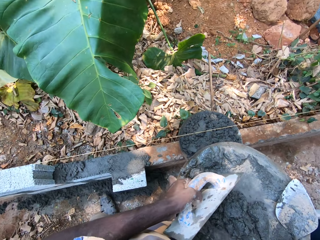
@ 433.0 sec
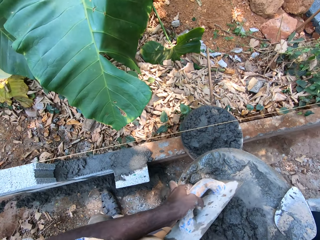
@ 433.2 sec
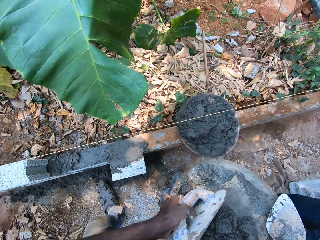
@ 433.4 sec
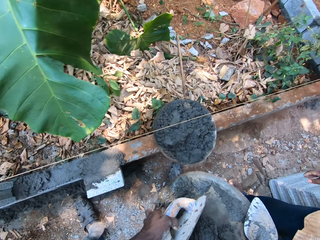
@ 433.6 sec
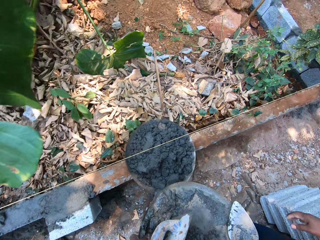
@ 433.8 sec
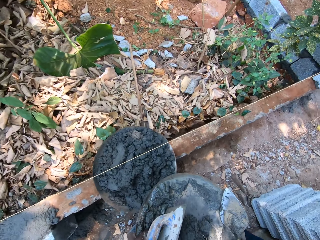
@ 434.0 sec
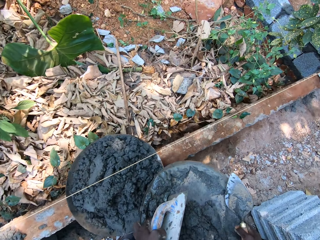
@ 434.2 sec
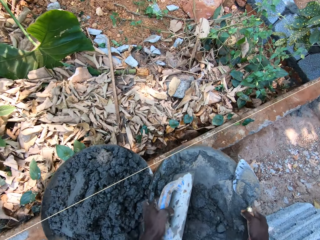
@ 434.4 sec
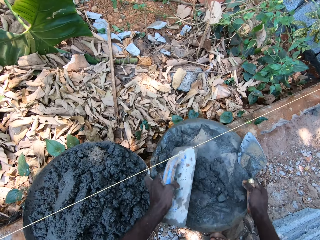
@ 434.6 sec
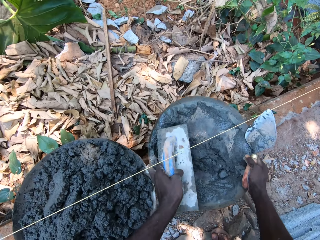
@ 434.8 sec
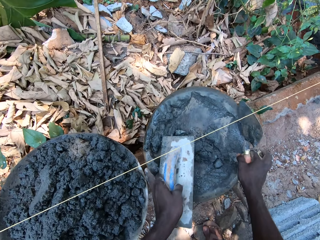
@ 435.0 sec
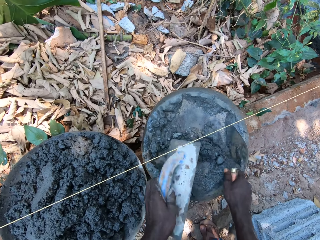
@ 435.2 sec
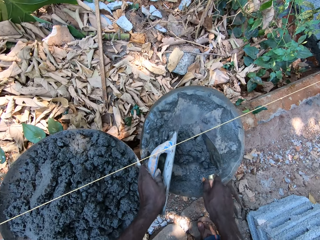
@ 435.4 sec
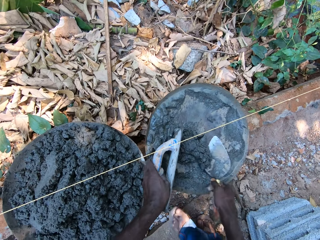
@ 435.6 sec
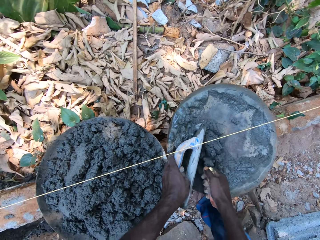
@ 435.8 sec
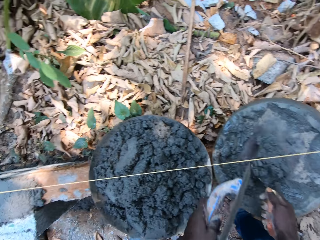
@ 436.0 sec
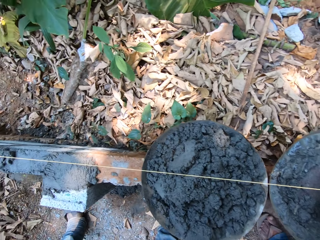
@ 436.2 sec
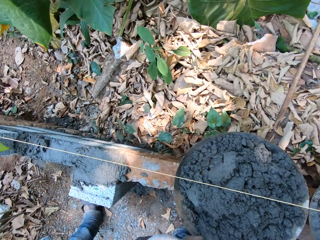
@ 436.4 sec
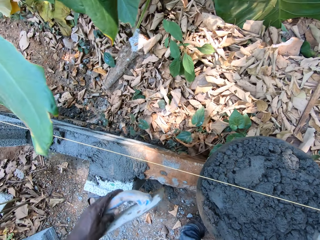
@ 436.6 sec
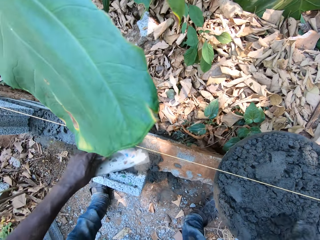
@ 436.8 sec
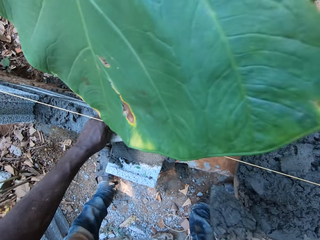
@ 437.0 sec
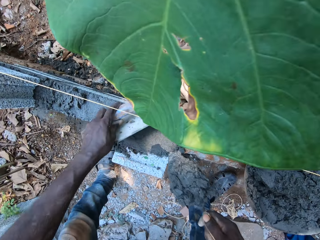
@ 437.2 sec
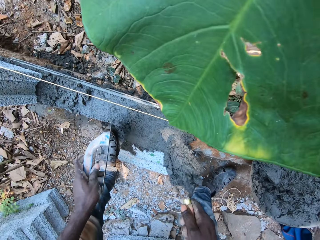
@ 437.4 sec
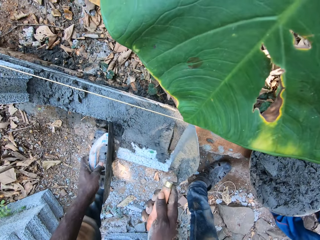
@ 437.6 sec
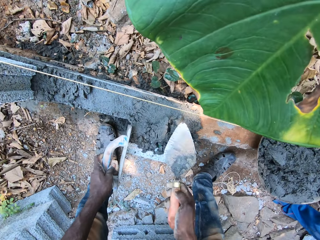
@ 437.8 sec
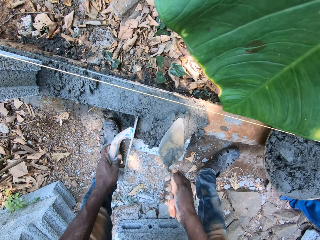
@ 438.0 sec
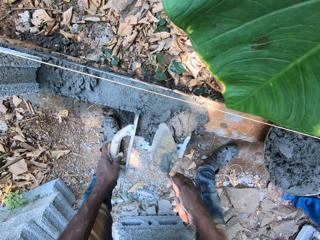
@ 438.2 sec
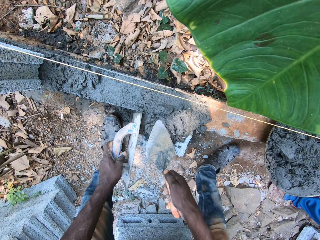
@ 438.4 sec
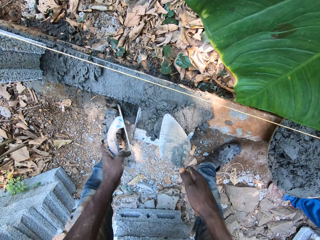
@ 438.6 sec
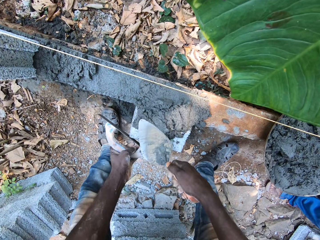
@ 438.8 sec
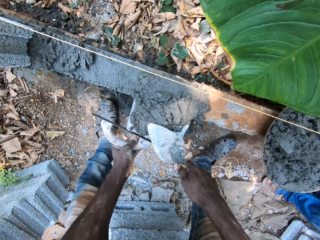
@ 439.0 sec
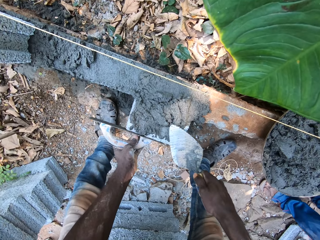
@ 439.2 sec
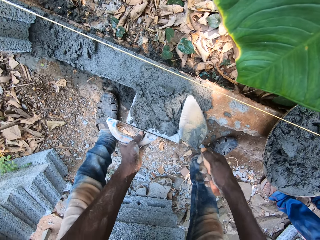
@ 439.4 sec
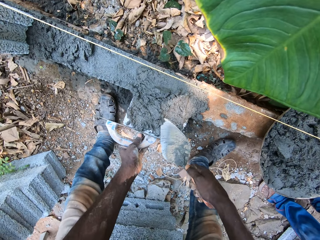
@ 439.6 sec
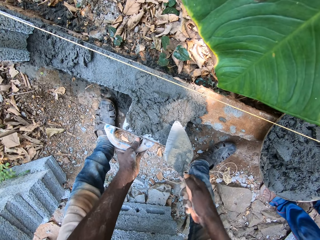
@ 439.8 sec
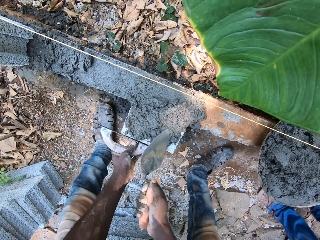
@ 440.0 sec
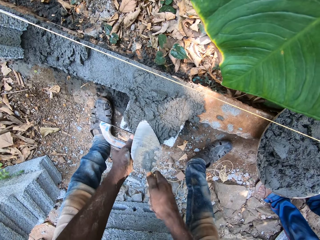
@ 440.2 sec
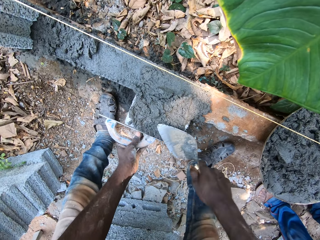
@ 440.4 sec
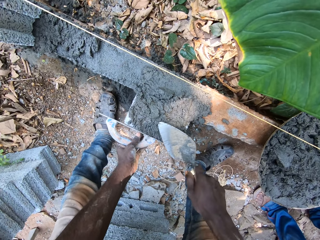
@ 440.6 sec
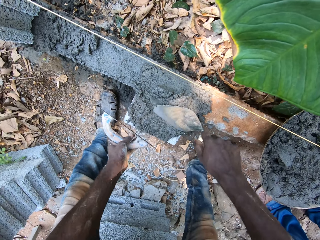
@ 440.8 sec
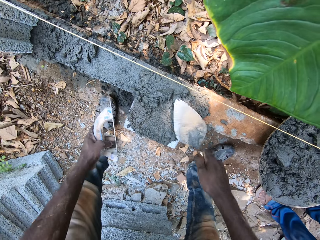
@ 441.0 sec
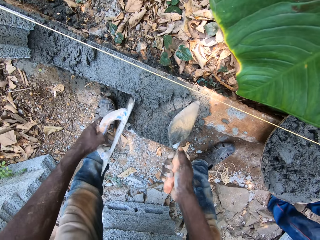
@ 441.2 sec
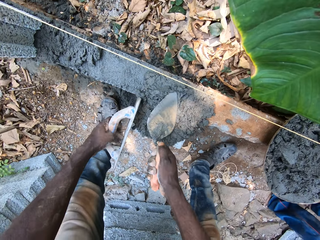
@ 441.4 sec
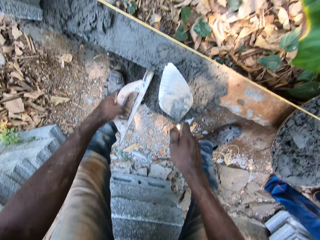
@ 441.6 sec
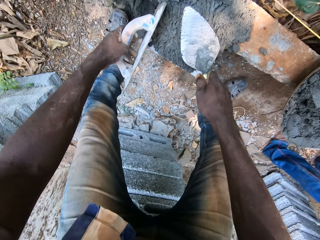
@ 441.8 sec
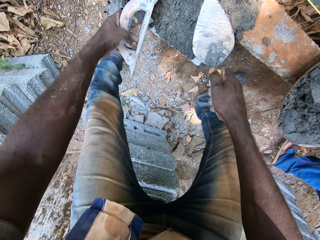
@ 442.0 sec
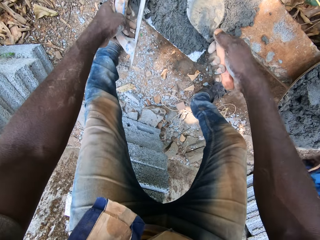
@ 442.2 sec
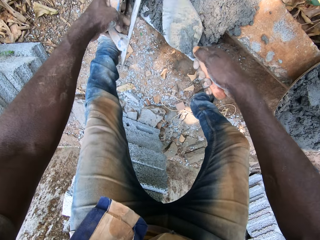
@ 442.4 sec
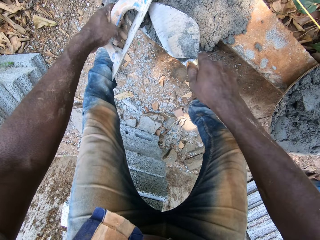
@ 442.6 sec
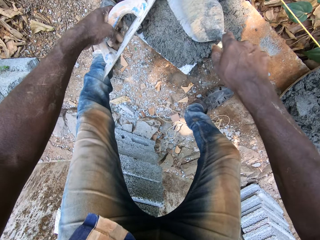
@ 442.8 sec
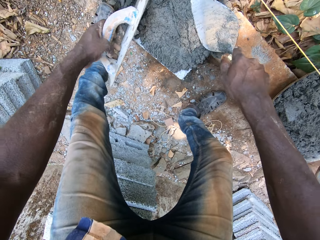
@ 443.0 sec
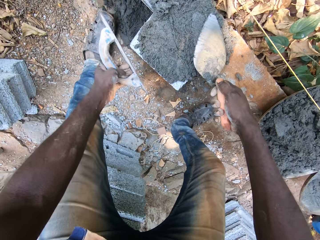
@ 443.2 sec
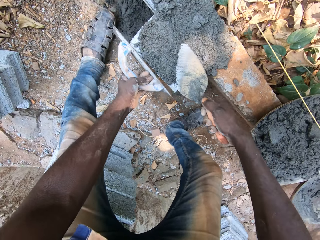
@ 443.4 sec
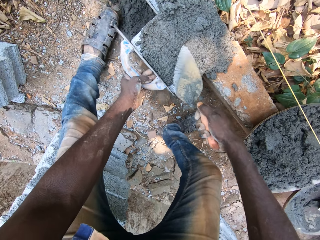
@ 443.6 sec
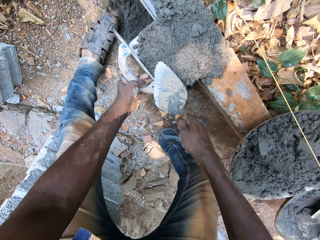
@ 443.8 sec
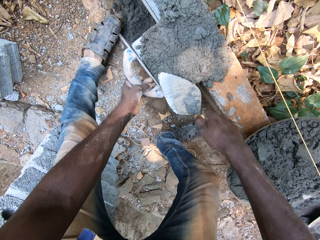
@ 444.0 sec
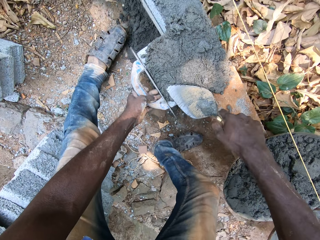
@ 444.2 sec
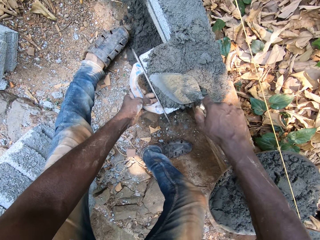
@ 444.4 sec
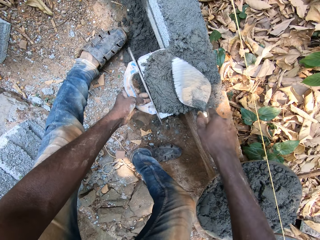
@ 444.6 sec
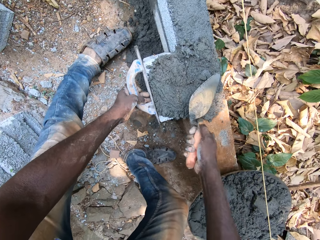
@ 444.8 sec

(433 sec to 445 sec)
The camera wearer puts a container of cement on the building structure. They scoop cement with a trowel. They smear the cement on the building structure. They converse with a person.

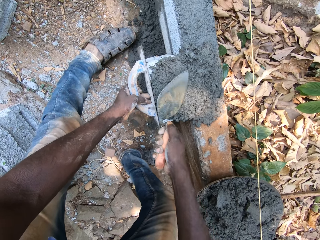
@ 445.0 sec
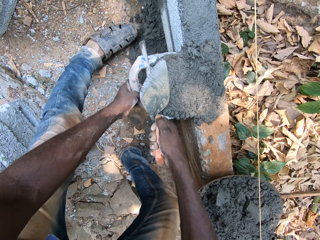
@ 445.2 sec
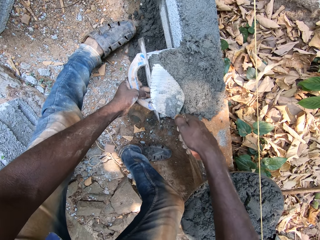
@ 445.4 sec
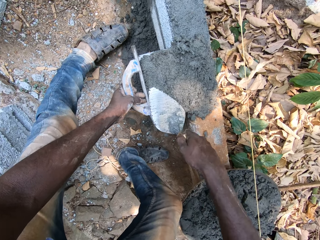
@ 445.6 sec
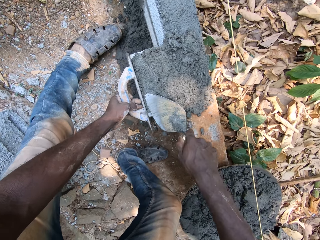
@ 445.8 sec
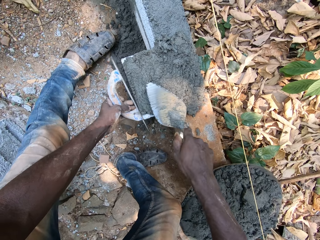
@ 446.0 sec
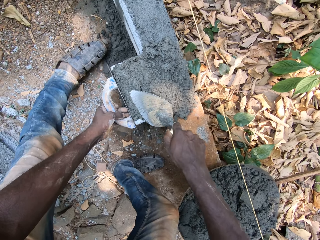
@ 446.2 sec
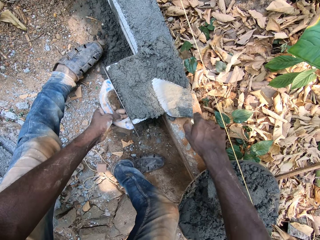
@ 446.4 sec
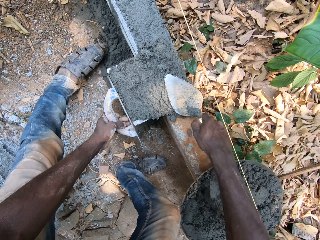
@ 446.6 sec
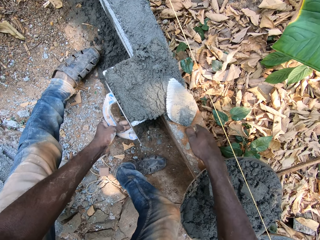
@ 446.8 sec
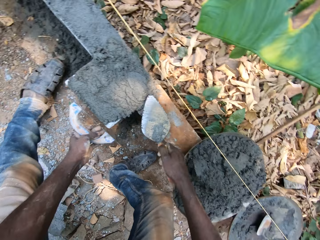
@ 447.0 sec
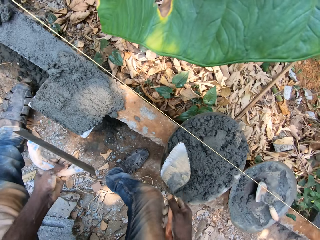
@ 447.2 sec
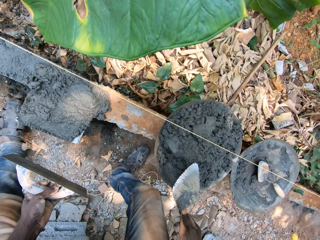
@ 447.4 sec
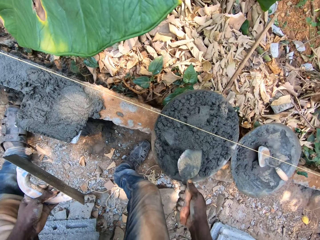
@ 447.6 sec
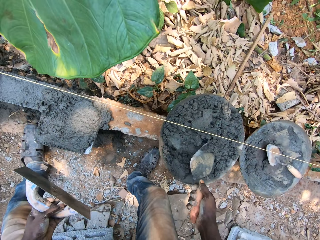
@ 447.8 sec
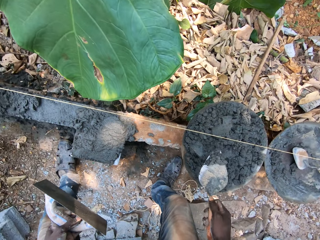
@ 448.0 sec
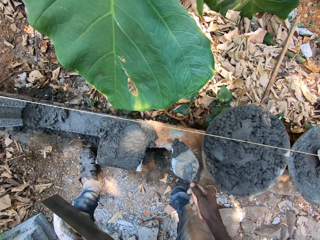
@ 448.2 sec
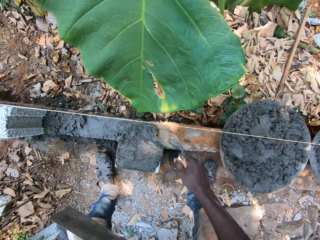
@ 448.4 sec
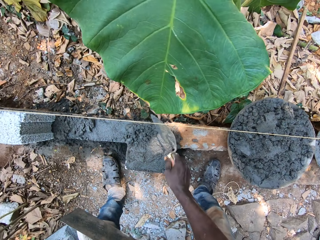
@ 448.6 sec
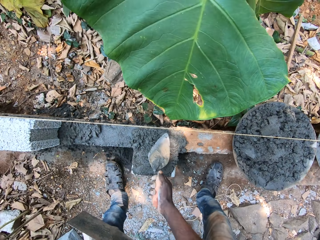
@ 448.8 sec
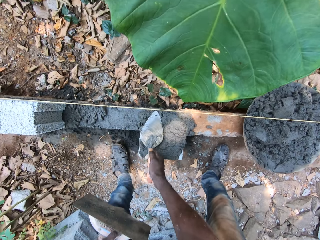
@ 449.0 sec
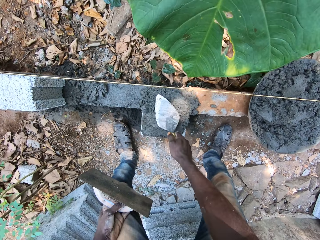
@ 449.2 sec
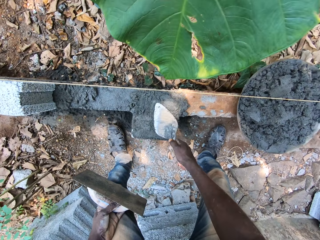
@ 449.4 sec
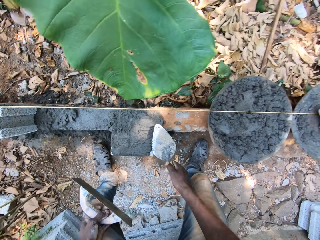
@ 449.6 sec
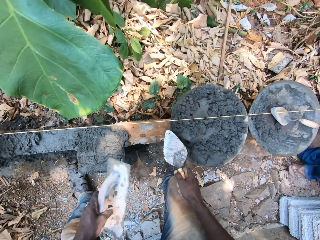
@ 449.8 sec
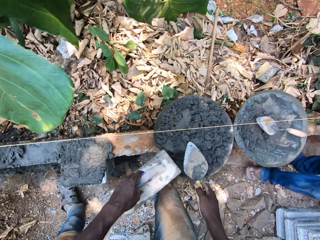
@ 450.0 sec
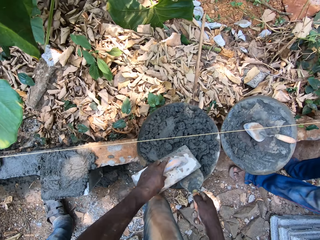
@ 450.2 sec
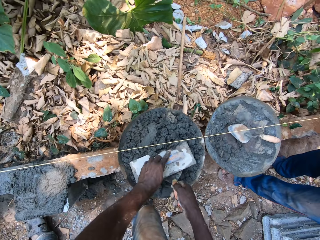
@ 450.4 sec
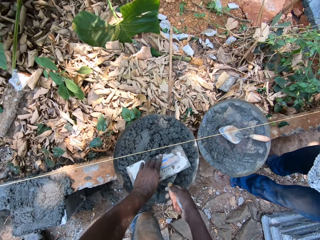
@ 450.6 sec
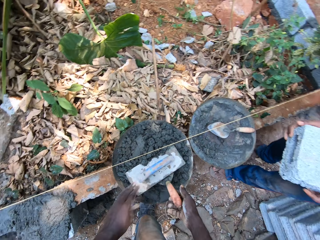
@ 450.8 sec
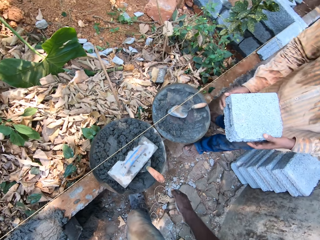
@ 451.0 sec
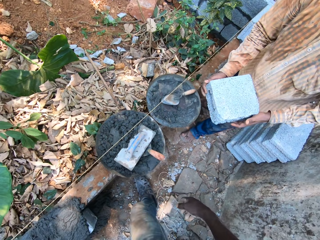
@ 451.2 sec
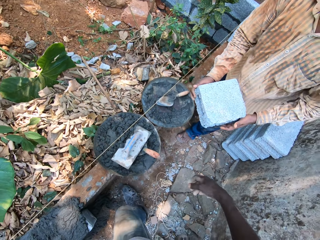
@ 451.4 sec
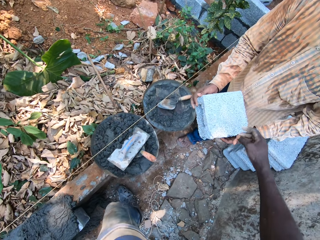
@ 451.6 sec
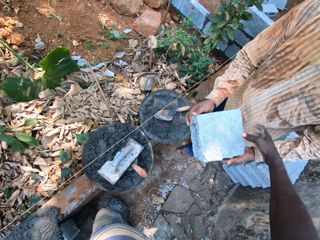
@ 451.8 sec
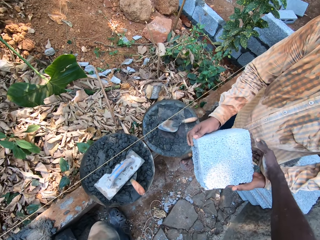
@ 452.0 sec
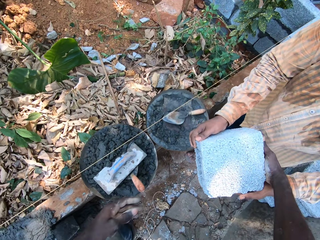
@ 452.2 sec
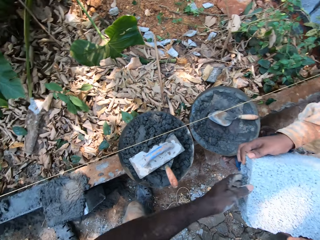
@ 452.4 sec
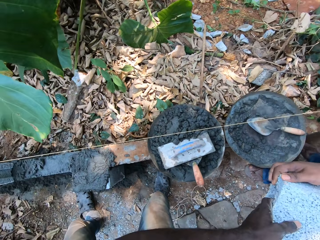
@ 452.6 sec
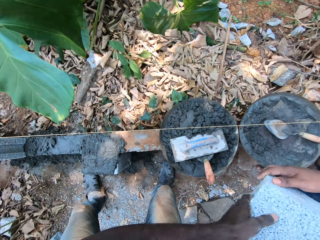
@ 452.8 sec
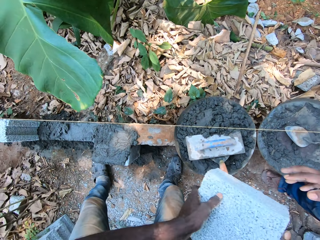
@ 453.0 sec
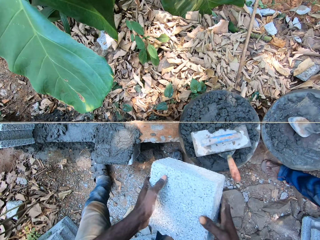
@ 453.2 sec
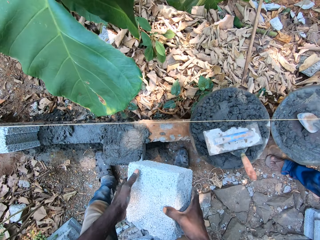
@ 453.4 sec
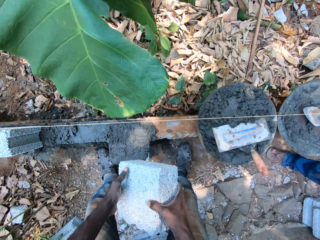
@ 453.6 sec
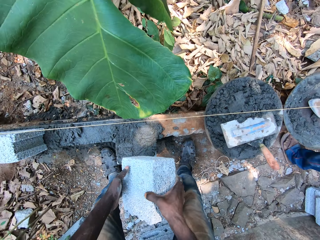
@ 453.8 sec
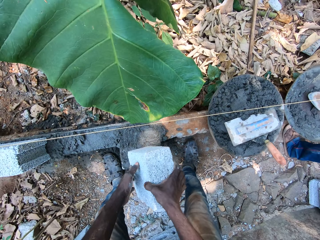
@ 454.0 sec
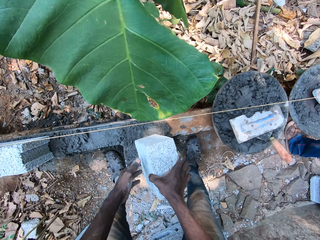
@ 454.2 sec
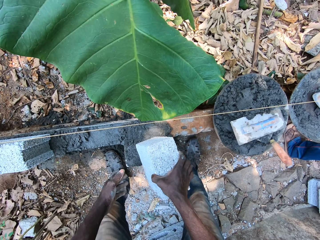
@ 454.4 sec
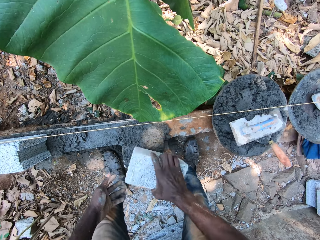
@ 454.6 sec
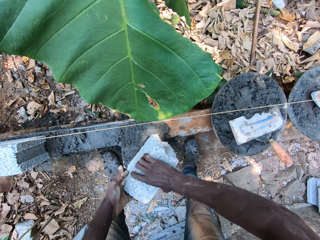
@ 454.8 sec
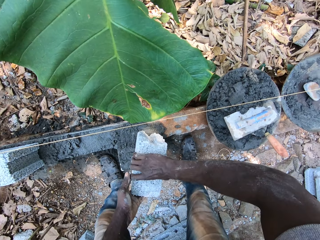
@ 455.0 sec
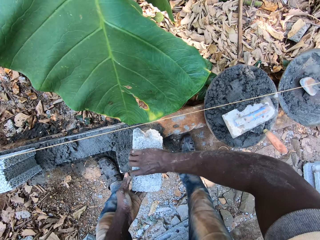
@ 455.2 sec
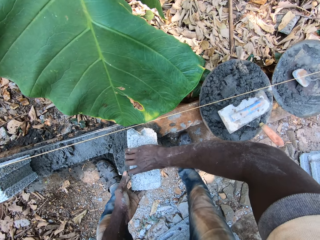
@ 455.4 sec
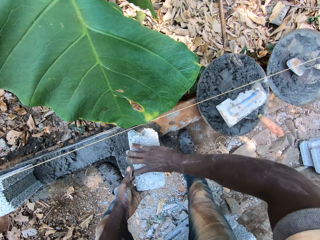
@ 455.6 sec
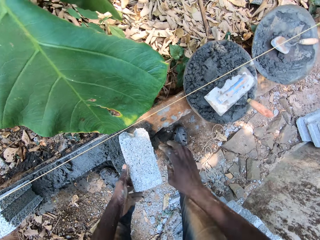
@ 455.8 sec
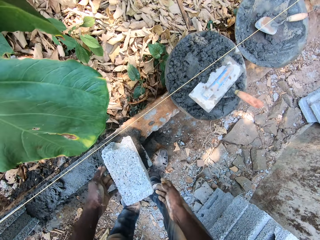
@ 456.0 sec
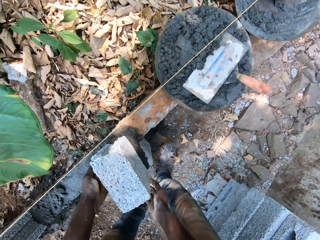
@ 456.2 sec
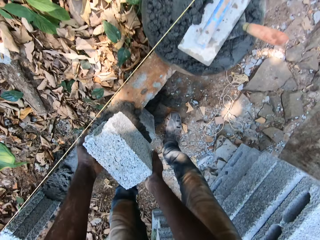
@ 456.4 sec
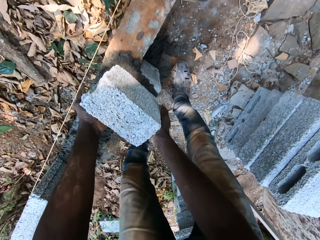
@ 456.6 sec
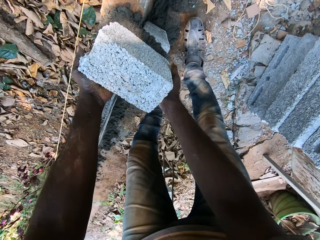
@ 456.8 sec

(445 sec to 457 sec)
The camera wearer scoops cement with a trowel. They smear the cement on the building structure. They put the trowel in the cement. They put a wooden float in the cement. They pick a brick from a person. They put the brick on the building structure.
